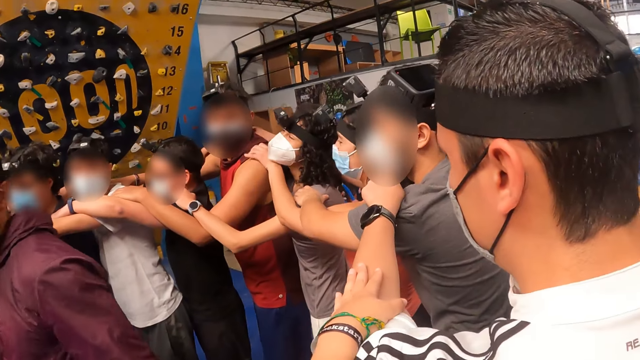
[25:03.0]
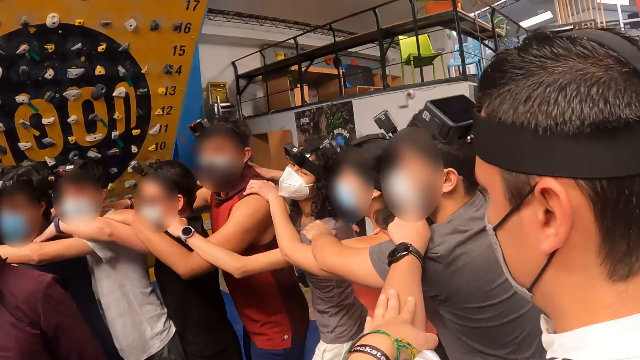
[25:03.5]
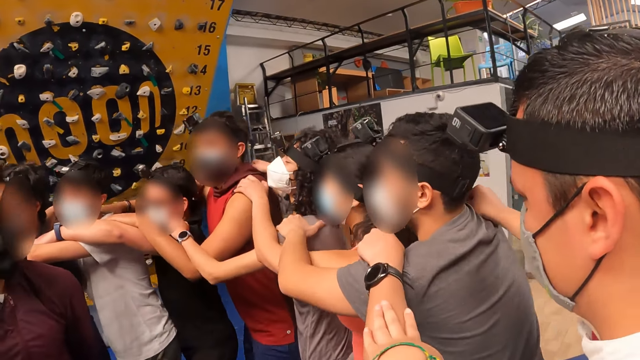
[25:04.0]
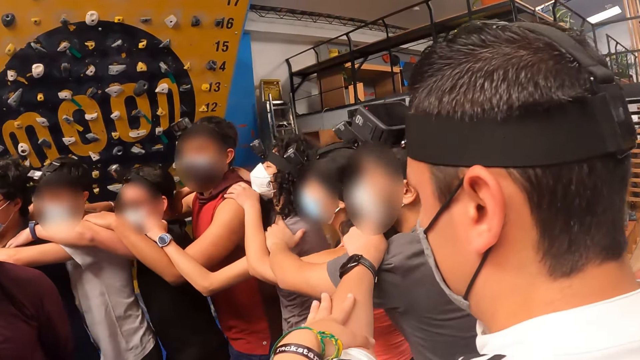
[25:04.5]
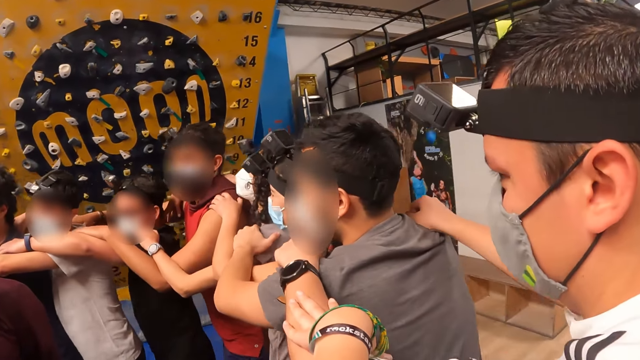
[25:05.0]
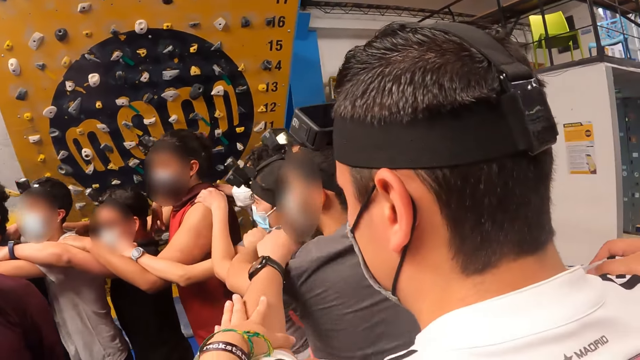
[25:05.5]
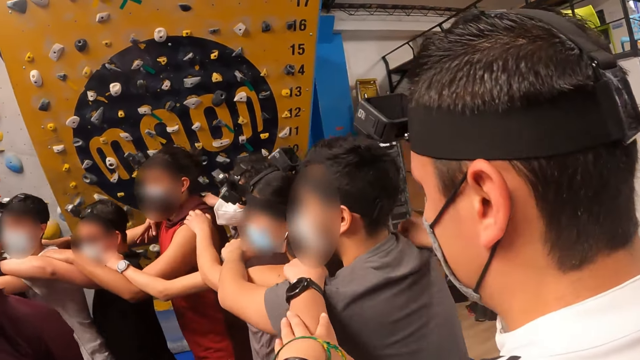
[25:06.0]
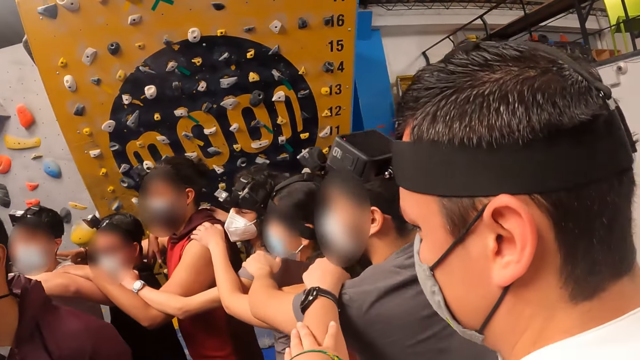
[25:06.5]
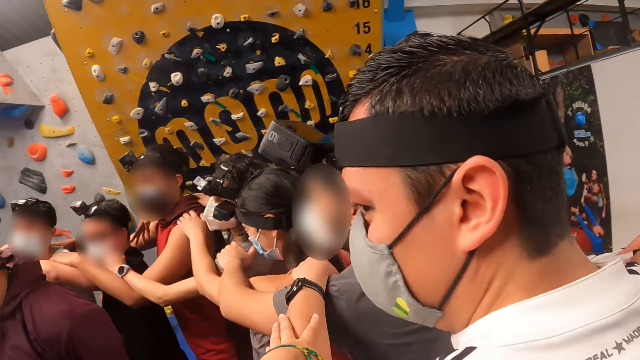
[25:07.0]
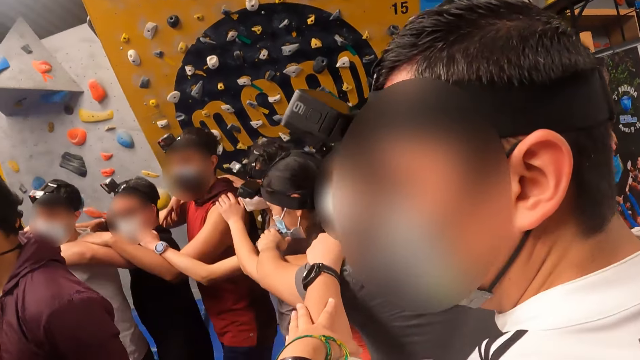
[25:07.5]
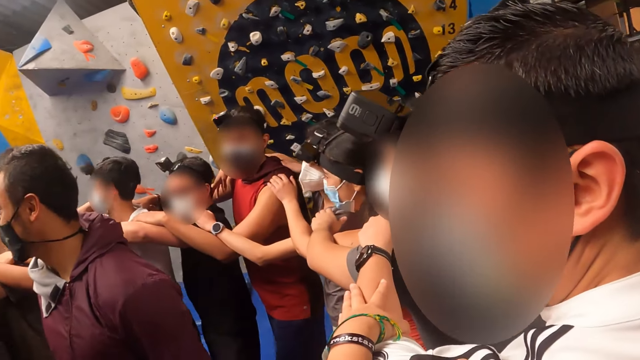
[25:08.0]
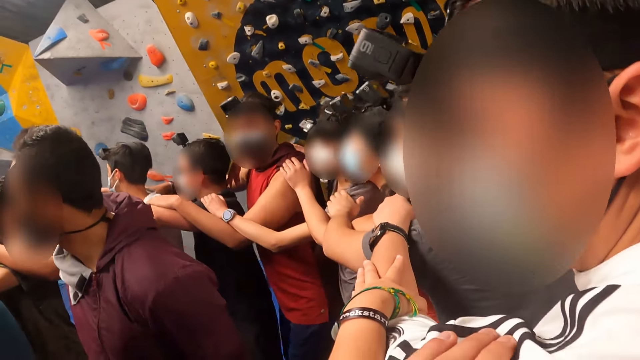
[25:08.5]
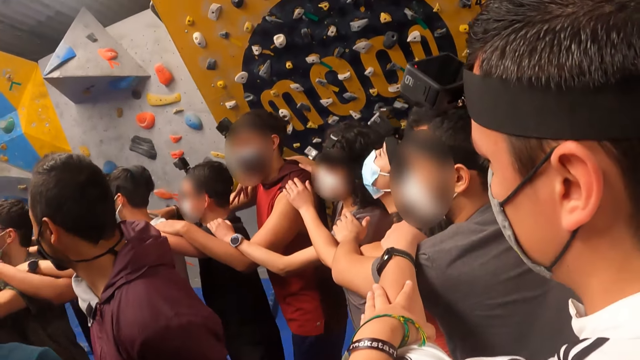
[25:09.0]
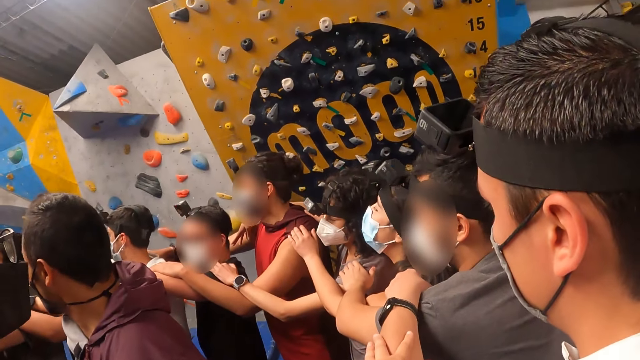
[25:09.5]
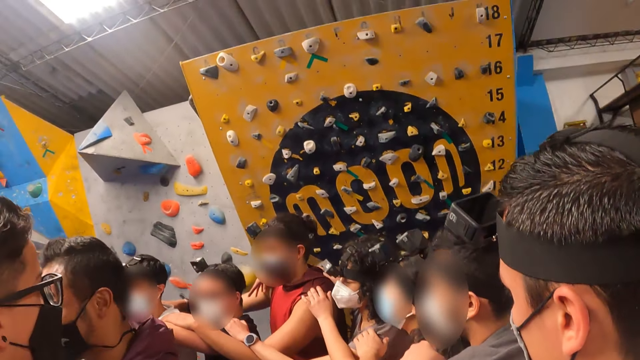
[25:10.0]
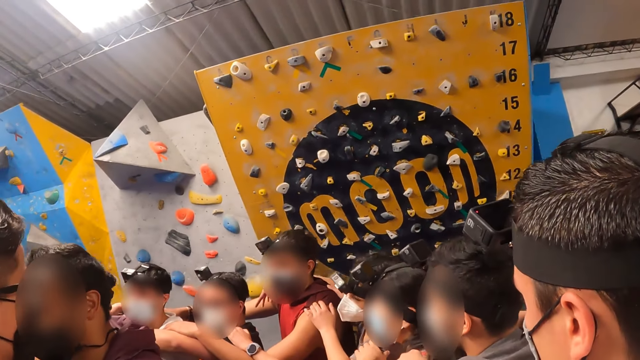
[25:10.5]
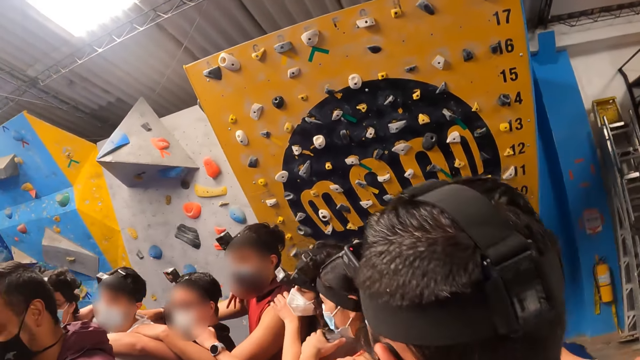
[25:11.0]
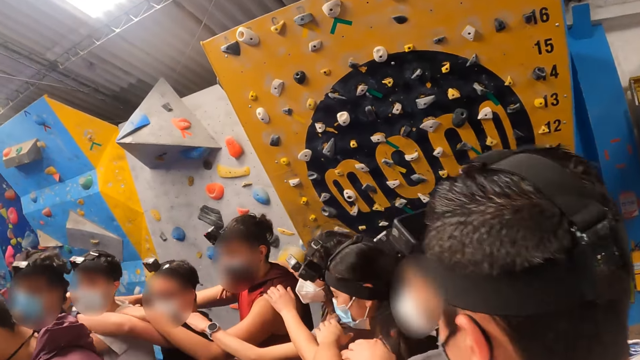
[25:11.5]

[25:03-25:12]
A man looks around.

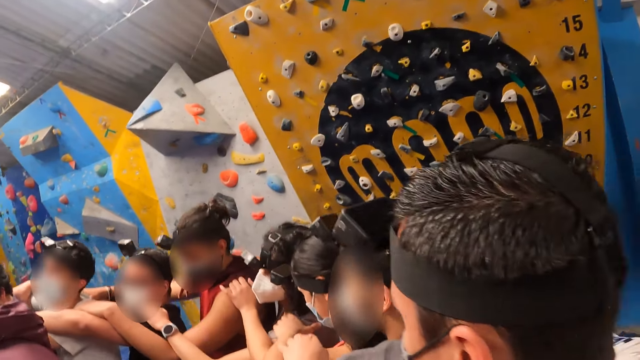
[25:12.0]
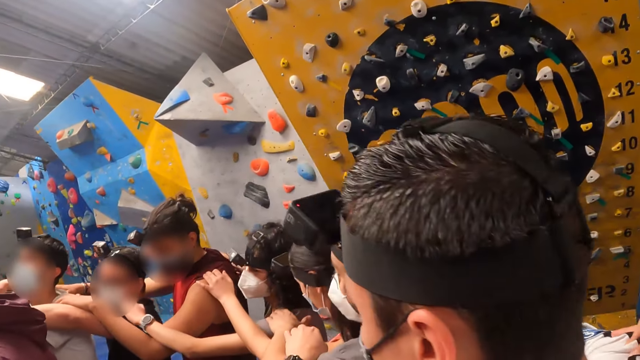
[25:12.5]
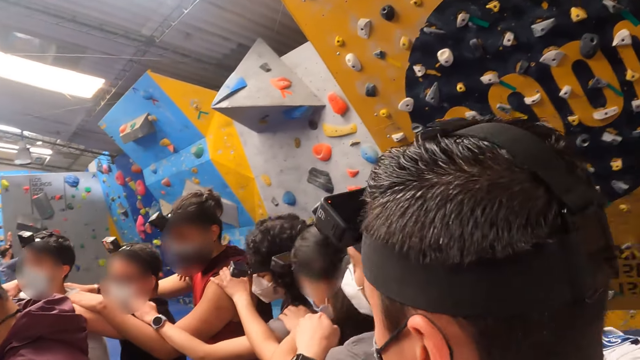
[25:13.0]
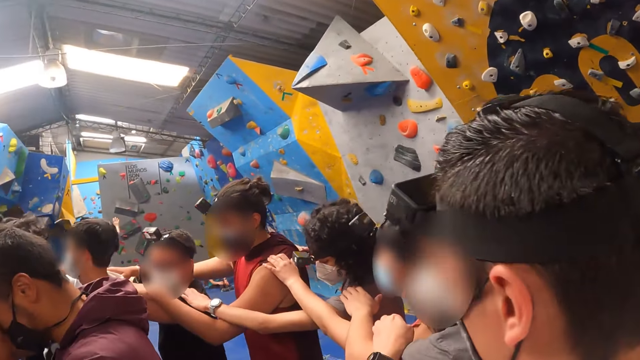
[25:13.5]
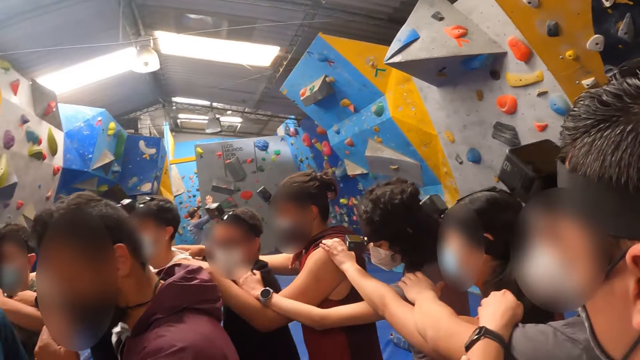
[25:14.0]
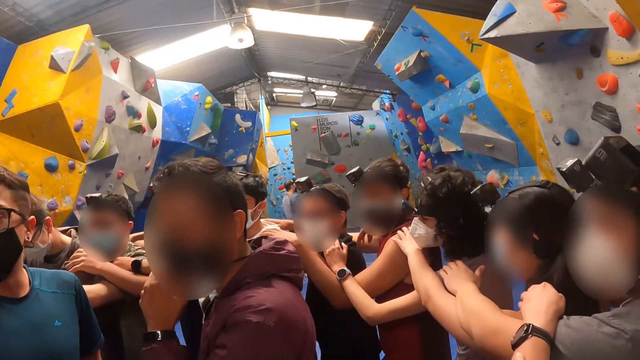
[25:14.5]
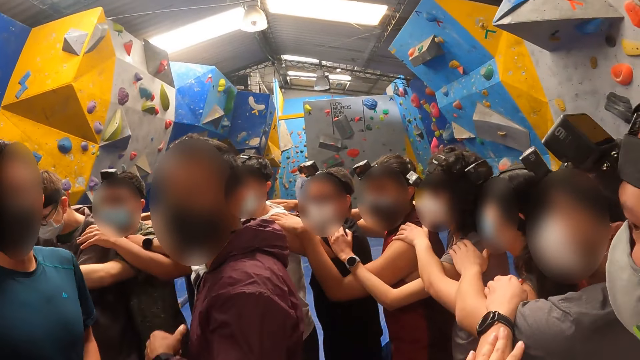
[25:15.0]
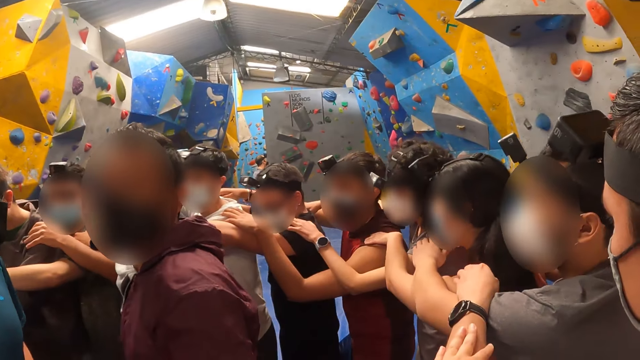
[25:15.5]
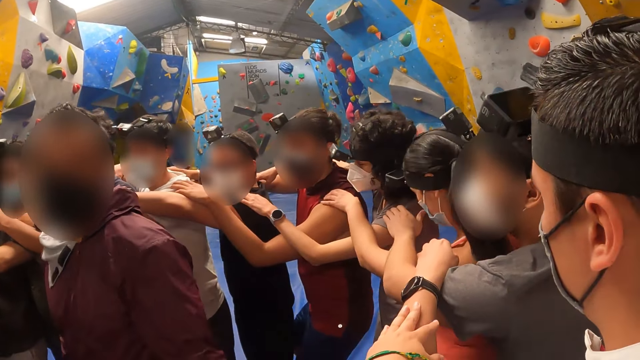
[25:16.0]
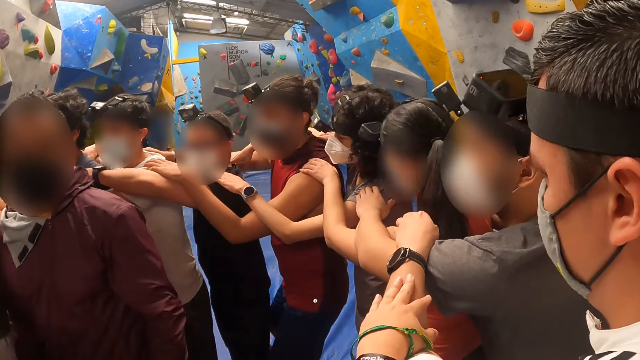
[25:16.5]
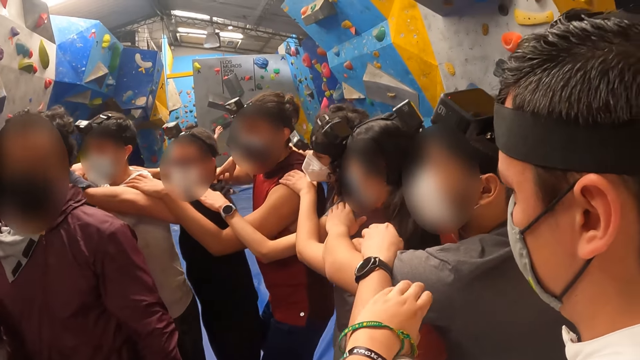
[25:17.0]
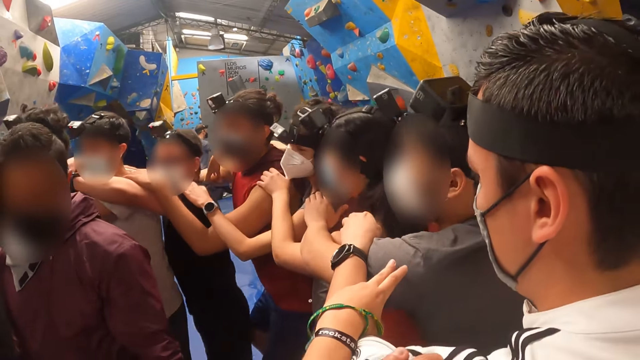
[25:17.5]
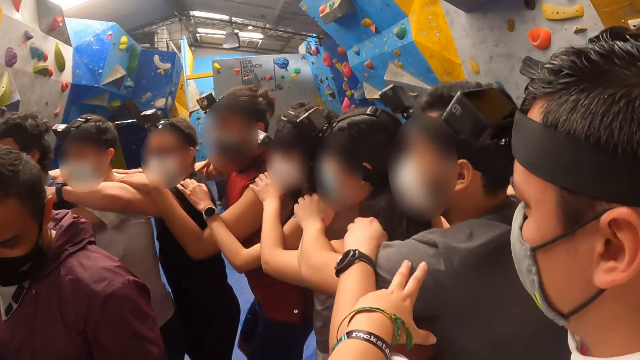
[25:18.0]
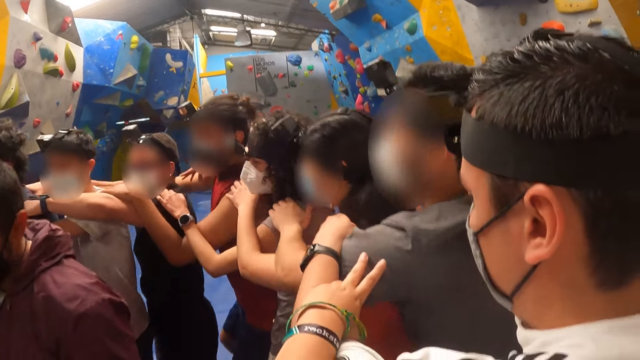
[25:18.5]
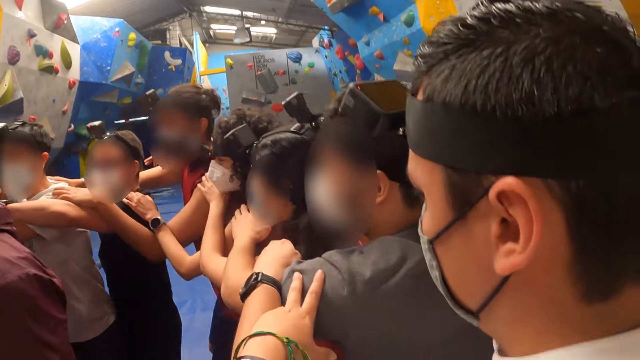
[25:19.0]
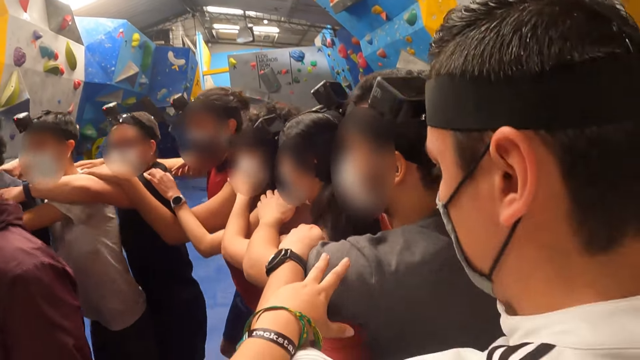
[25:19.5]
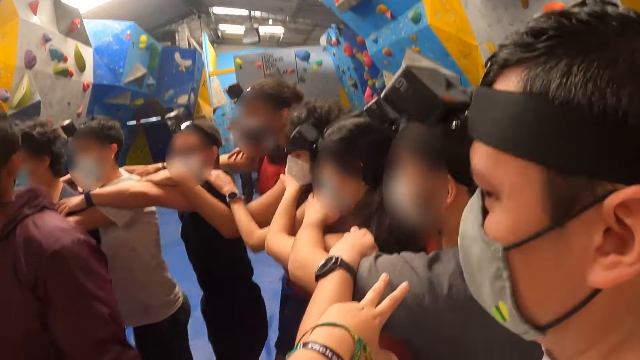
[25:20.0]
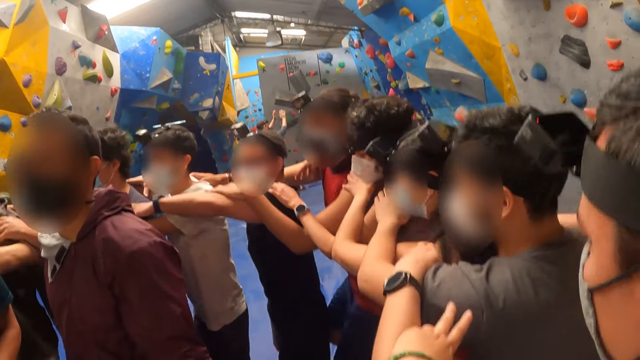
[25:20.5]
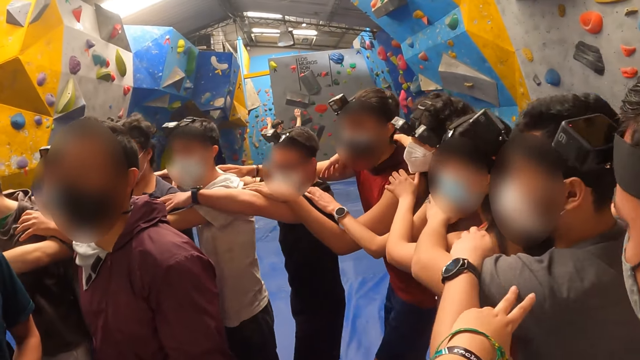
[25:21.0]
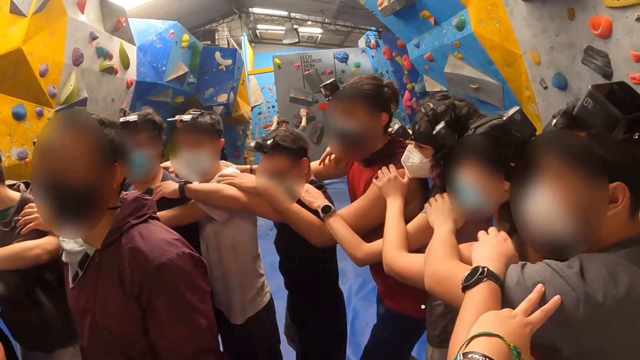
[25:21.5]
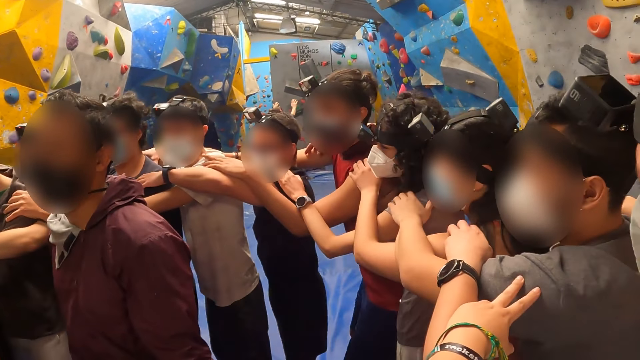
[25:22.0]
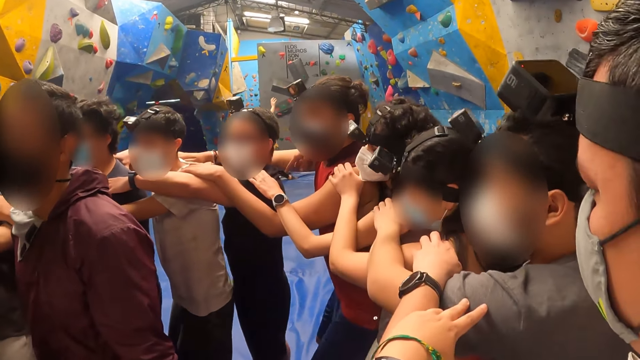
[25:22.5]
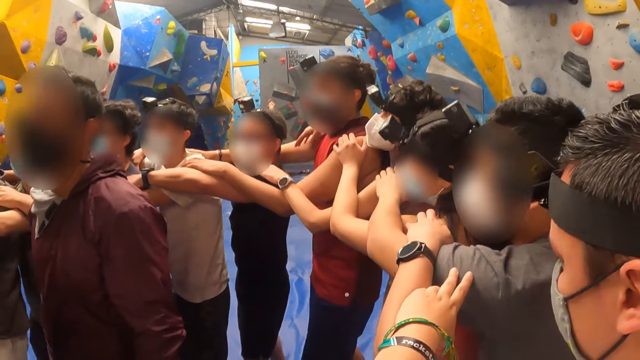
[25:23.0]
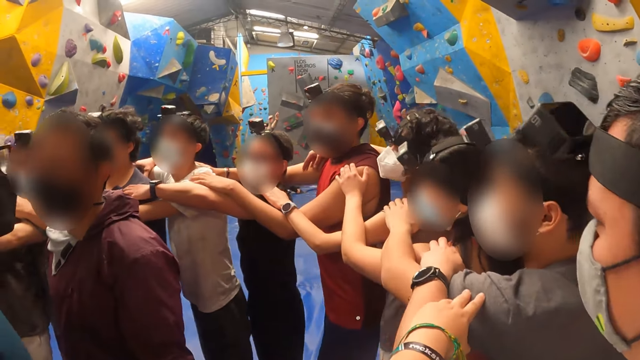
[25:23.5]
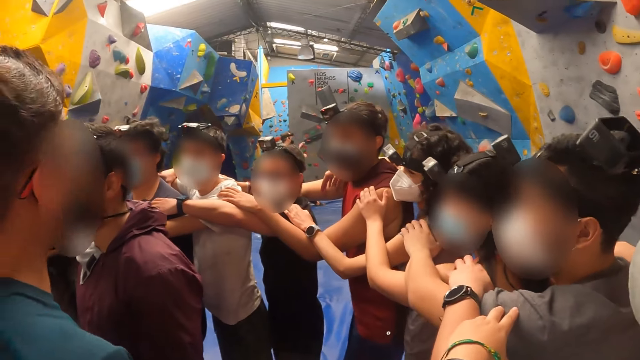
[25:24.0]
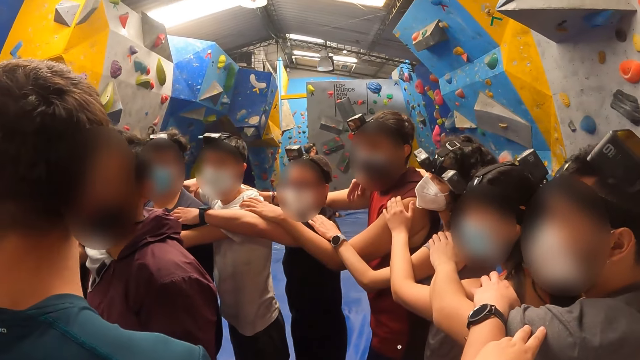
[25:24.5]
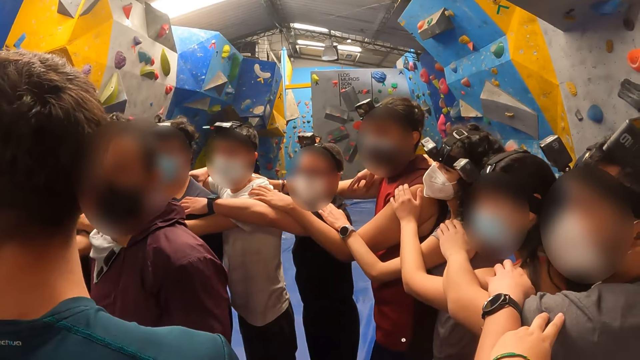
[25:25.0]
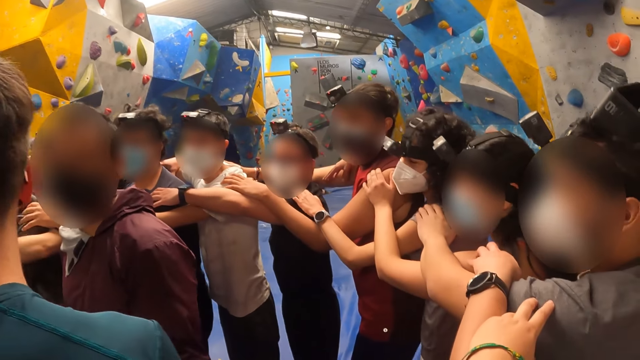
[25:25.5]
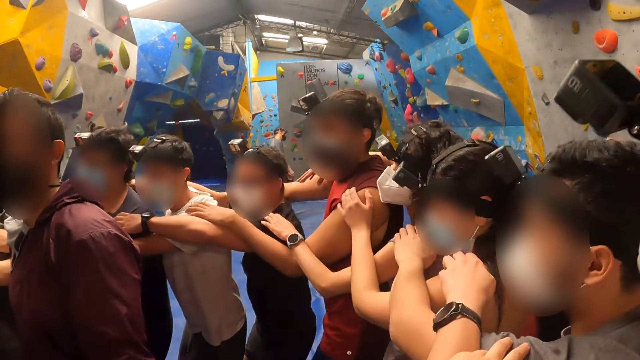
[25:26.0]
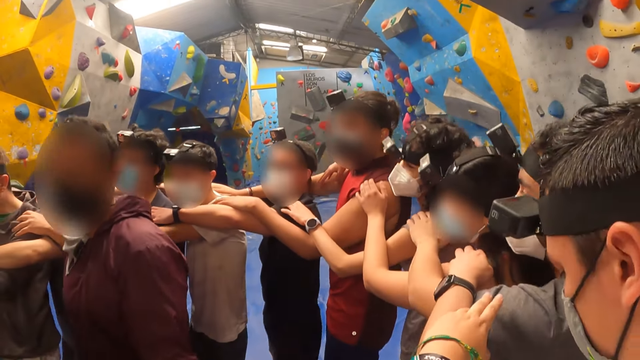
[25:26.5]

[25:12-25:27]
The camera wearer looks at a man. They look at another man. The other man jumps. The first man looks around.
